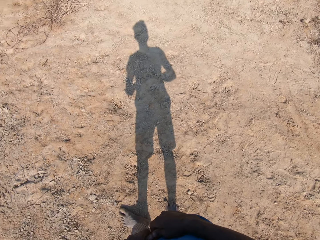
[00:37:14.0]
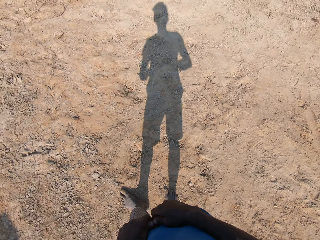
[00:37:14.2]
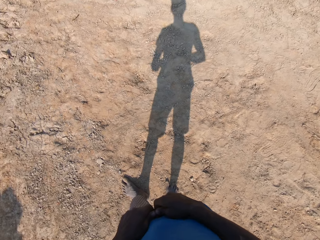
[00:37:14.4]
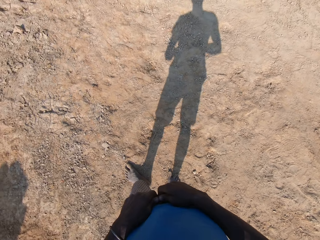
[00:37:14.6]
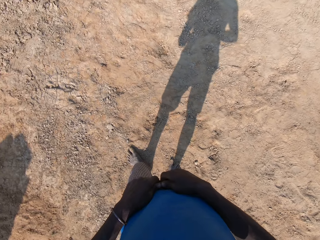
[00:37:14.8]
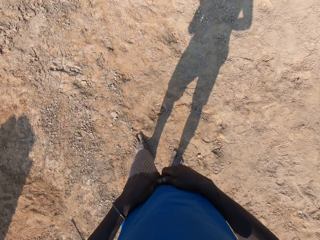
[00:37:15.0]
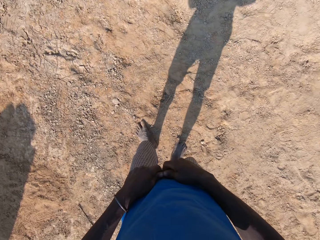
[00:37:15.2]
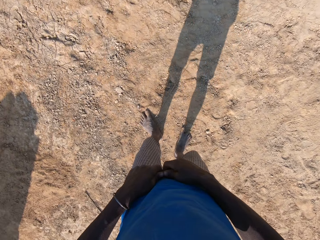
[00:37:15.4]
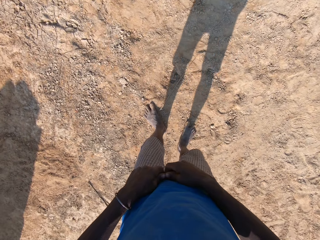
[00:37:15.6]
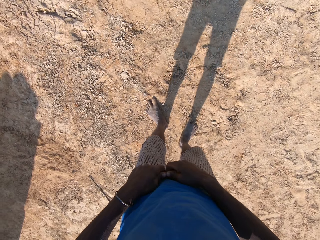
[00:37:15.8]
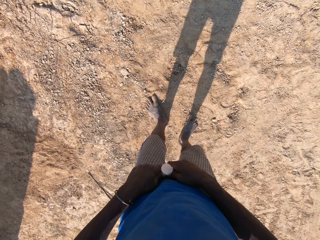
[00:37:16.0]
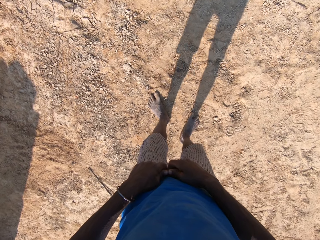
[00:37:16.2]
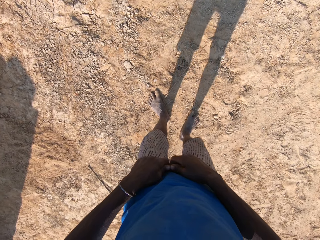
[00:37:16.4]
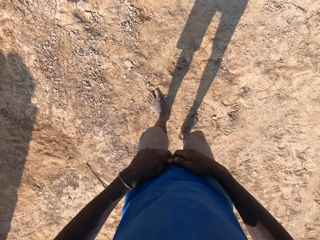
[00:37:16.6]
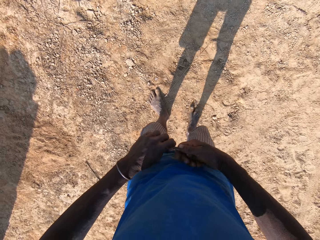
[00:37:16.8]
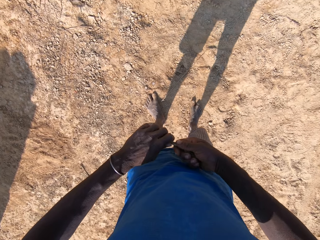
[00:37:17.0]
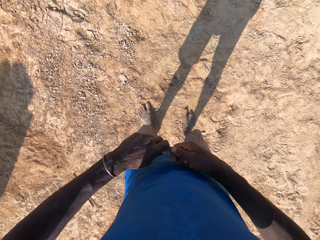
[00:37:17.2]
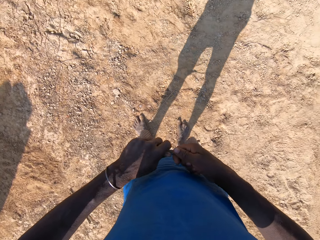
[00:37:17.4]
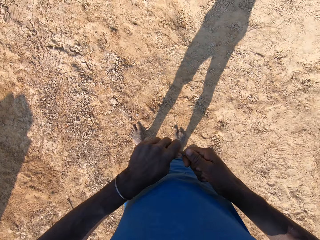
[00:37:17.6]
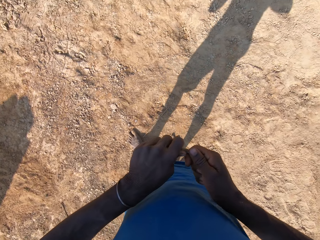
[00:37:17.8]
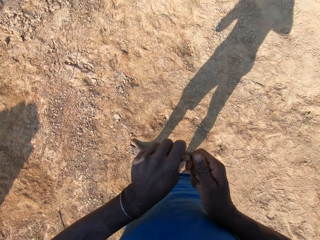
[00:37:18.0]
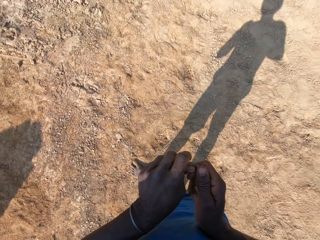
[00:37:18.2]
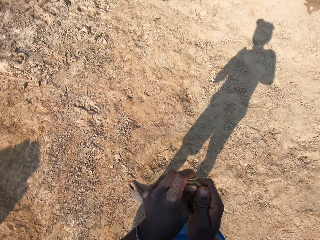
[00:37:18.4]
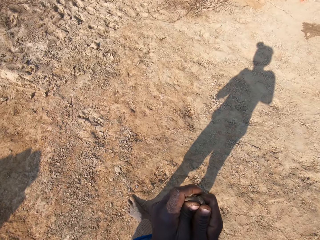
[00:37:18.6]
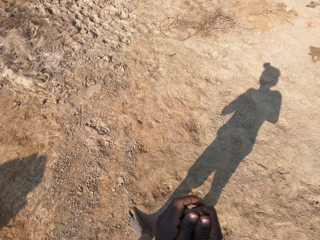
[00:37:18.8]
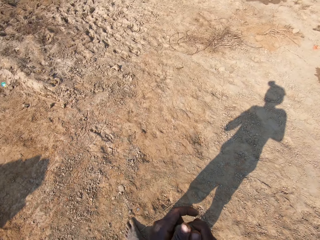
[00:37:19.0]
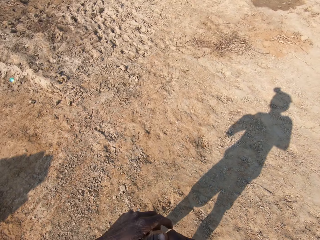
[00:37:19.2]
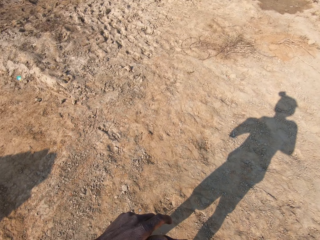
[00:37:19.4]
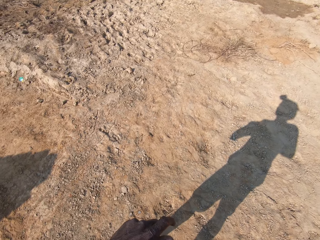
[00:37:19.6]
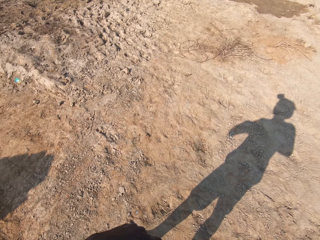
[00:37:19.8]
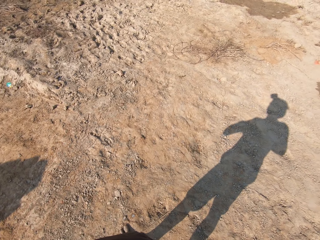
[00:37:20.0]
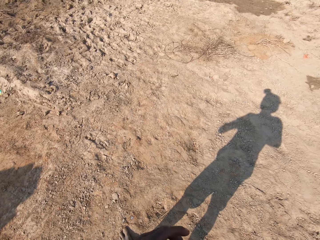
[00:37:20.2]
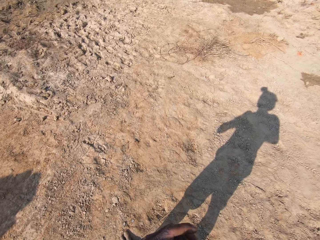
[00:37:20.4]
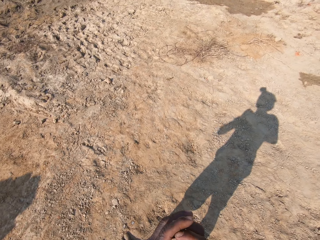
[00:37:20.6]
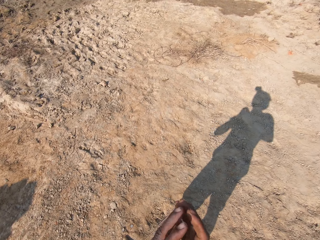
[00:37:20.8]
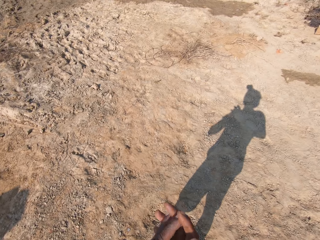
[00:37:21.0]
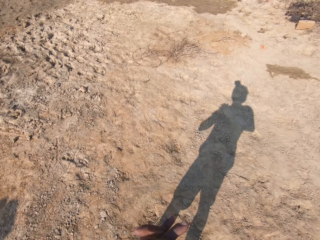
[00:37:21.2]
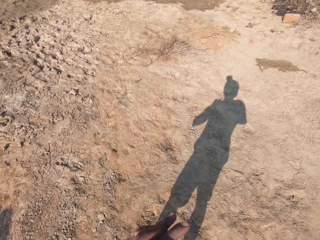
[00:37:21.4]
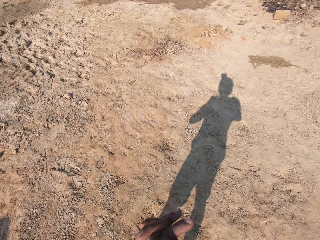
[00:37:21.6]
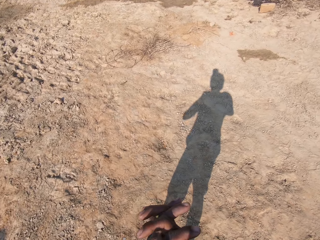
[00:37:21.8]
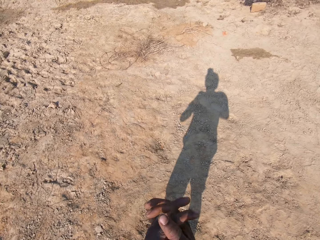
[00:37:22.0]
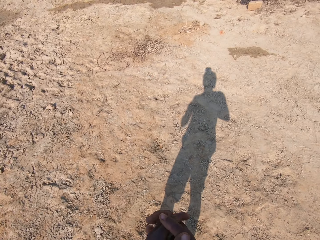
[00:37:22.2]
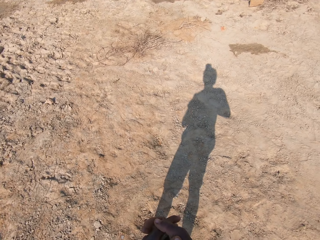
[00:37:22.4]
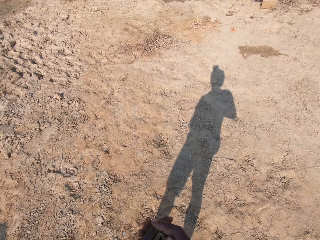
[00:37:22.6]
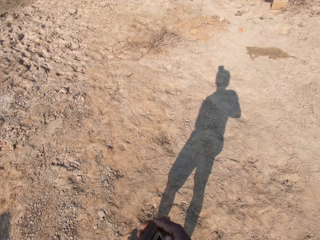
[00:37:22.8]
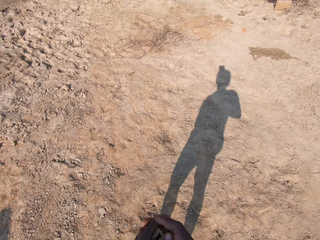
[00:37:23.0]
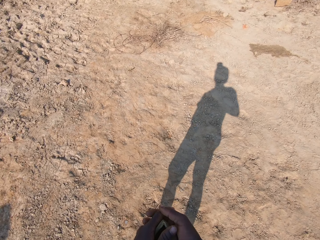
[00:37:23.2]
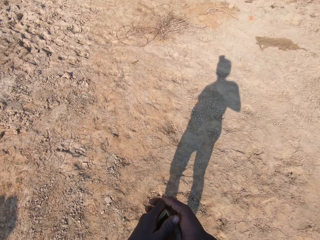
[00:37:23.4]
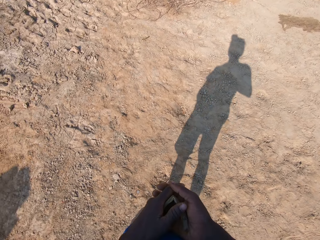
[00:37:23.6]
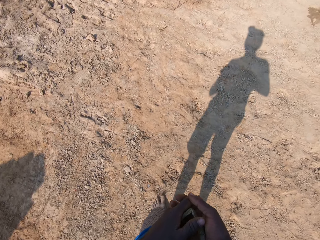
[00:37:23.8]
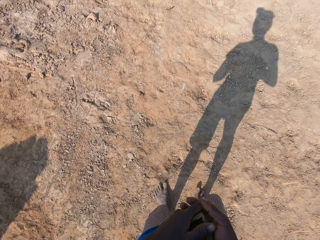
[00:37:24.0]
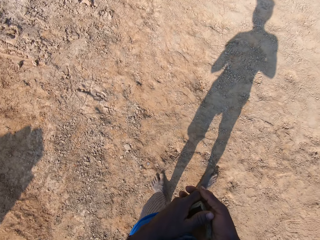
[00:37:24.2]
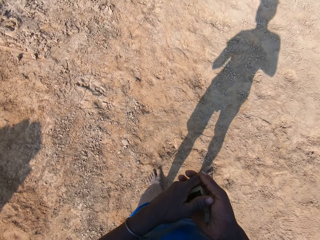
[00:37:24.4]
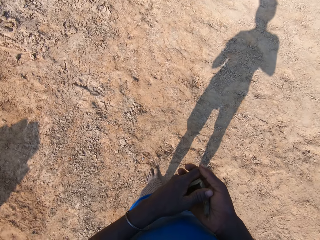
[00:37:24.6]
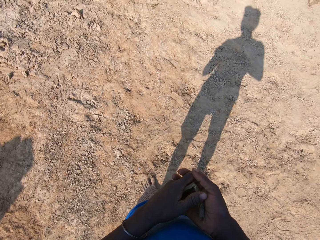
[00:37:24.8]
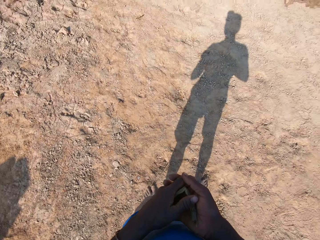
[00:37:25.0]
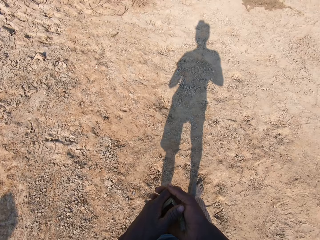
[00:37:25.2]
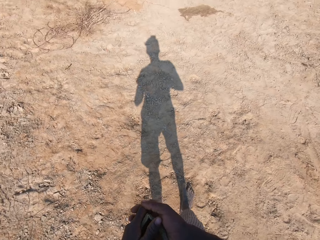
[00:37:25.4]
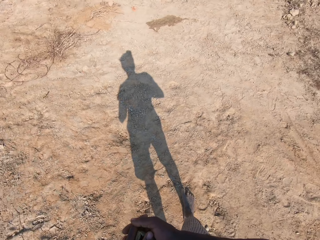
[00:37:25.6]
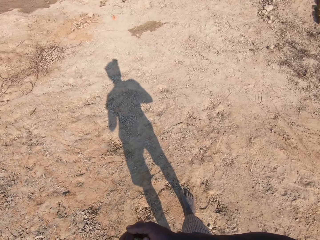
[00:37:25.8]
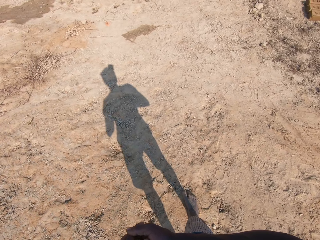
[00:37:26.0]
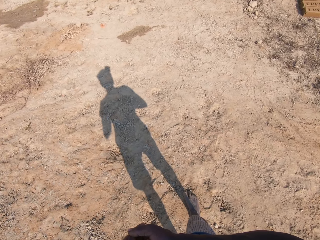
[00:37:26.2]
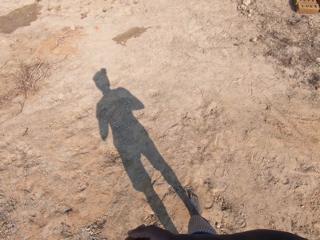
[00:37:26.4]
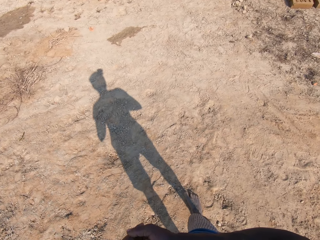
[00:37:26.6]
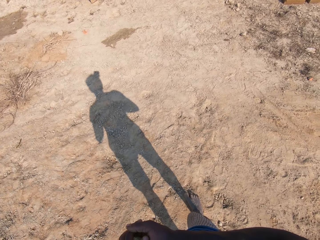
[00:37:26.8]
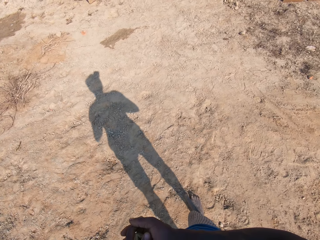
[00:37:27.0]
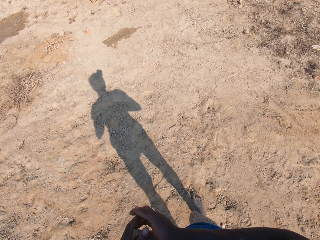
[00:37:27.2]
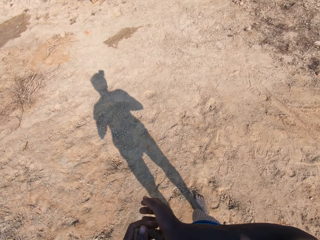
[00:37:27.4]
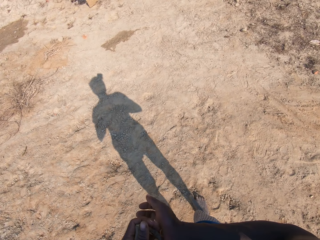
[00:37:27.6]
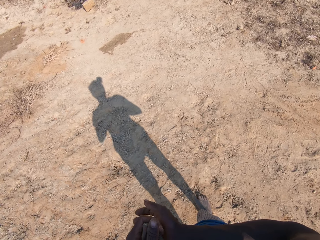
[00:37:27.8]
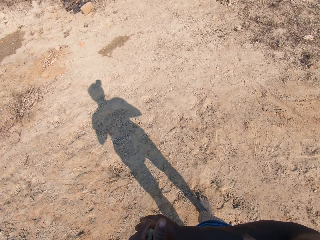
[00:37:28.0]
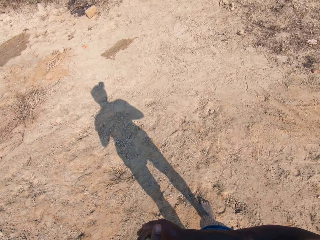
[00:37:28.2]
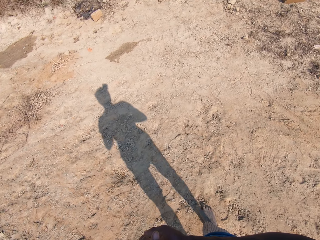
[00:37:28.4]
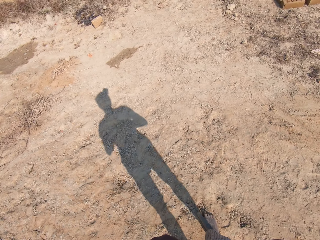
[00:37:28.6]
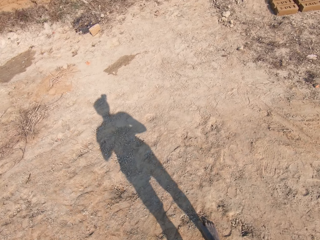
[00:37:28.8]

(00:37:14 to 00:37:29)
The camera wearer looks around and holds the stick. They spit saliva on the ground. They spit saliva on the ground again. They talk. They fold the stick. They look around and spit saliva on the ground. They look around and spit saliva on the ground.

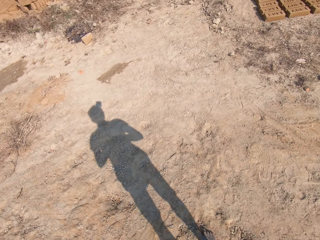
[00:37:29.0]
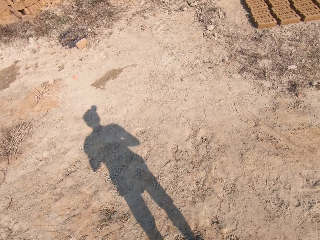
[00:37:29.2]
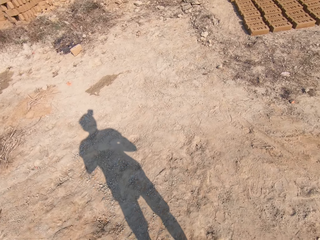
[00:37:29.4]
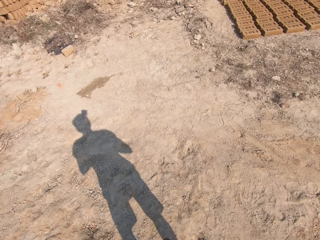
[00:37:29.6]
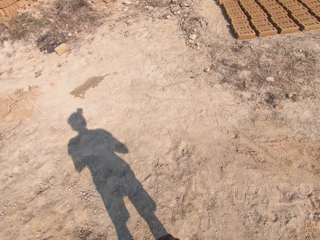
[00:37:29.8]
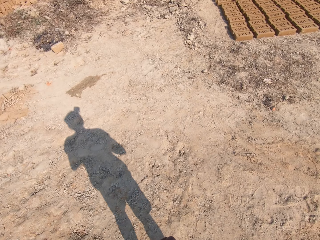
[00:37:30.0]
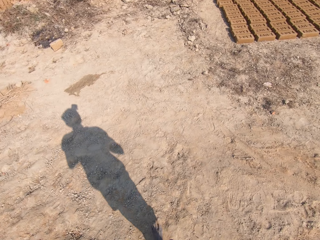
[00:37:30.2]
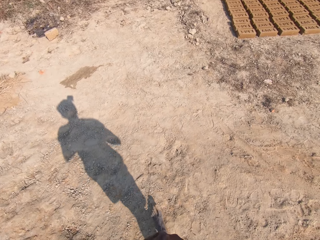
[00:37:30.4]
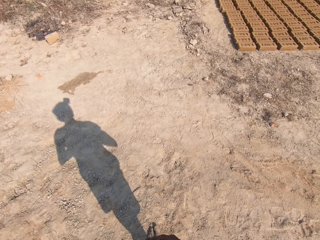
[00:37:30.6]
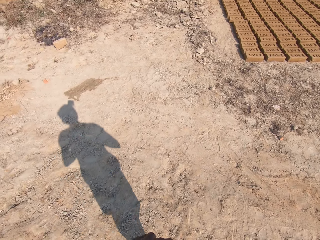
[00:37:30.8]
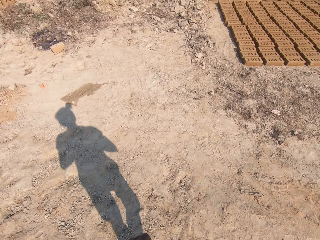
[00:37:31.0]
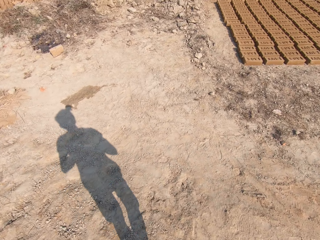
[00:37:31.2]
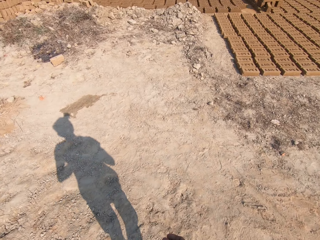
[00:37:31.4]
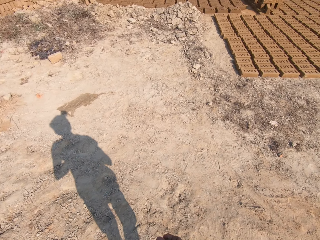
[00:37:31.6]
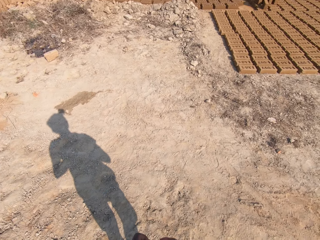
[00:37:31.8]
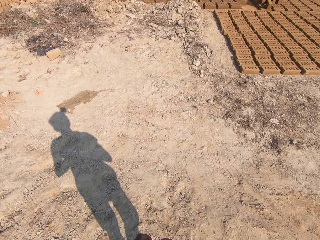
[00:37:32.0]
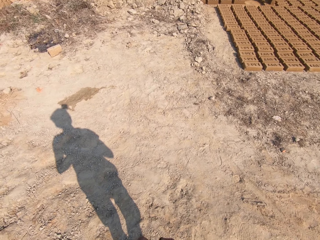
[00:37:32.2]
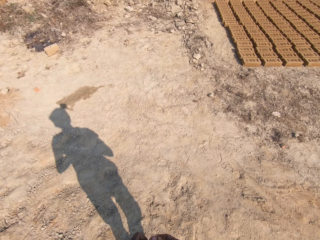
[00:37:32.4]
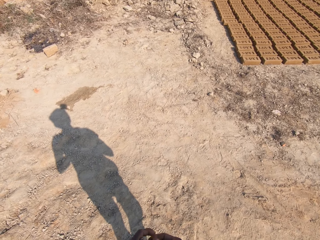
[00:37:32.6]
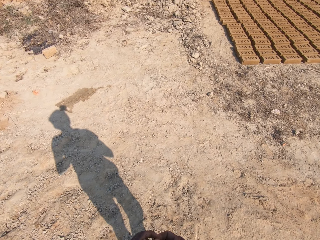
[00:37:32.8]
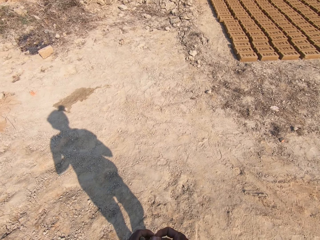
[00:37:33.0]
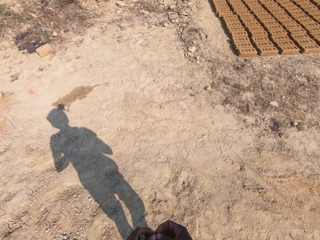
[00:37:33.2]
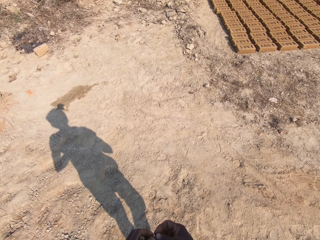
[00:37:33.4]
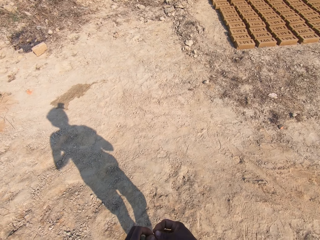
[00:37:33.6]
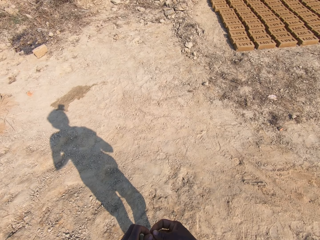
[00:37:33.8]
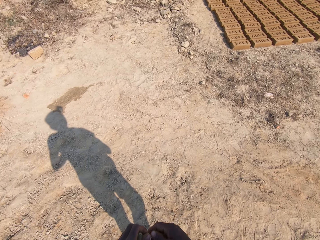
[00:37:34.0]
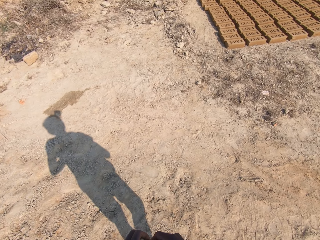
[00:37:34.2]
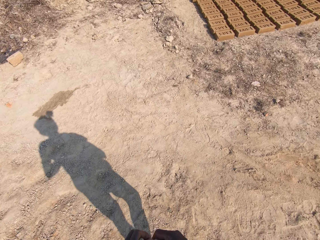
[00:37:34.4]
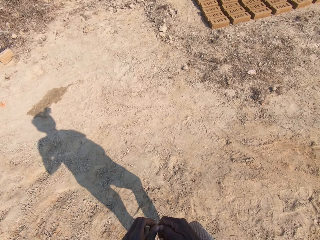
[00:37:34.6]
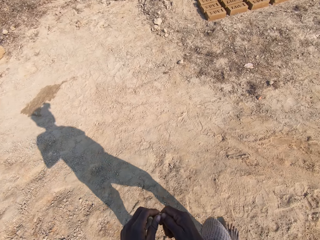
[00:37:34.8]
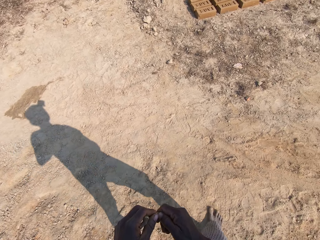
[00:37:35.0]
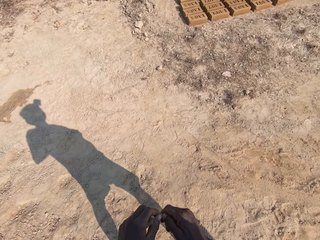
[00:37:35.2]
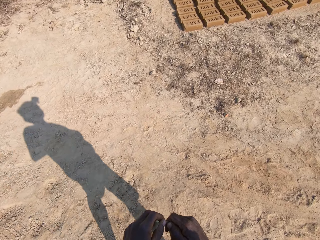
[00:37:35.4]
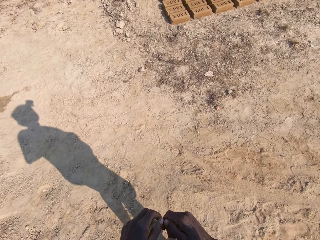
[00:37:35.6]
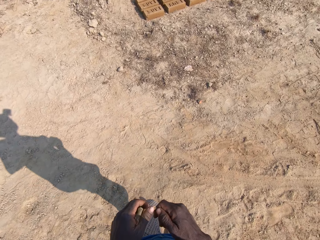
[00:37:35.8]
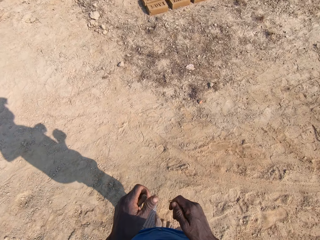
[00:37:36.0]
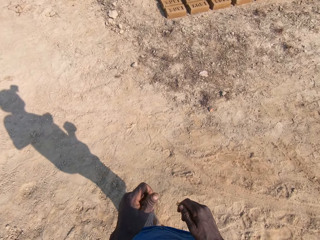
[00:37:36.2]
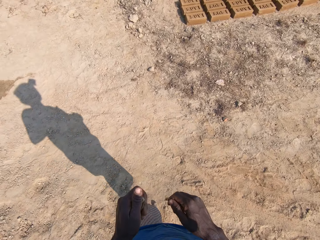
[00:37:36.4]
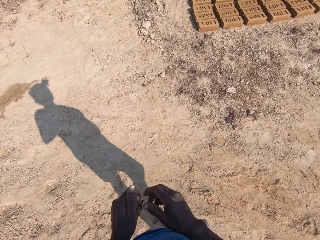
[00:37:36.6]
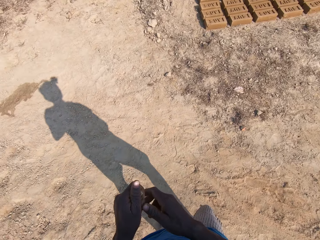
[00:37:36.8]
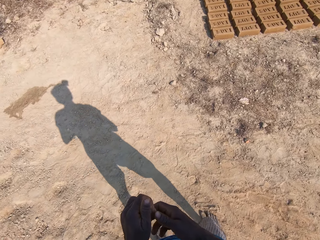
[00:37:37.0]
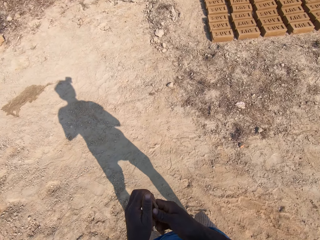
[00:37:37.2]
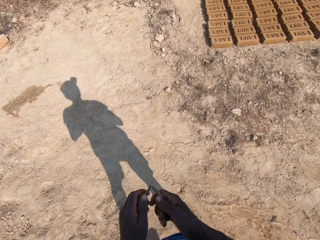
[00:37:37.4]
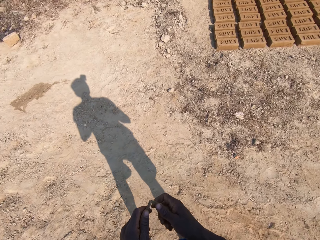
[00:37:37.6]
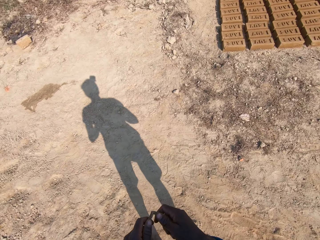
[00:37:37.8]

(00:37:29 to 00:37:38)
The camera wearer talks, turns around, and walks around. They look around. They walk in the field and hold the stick. They turn around.
